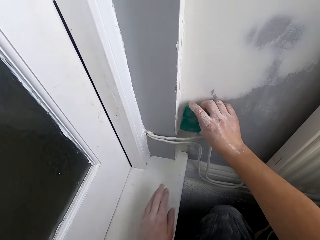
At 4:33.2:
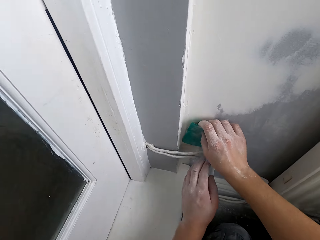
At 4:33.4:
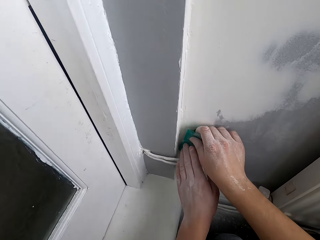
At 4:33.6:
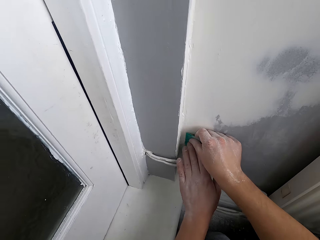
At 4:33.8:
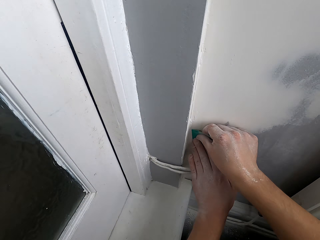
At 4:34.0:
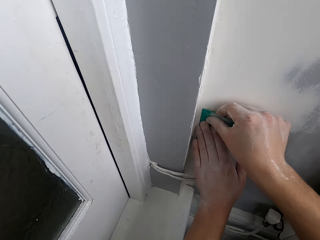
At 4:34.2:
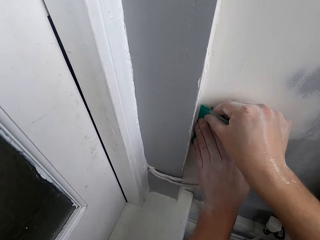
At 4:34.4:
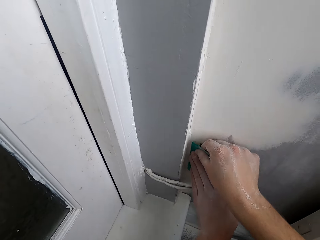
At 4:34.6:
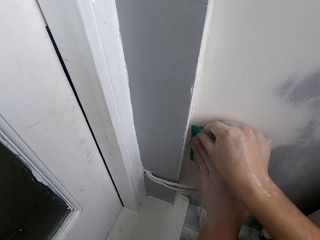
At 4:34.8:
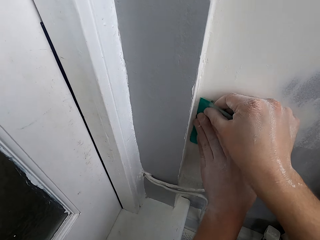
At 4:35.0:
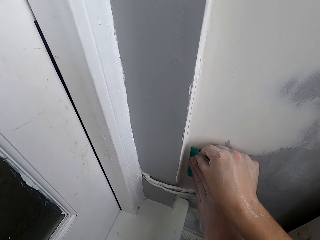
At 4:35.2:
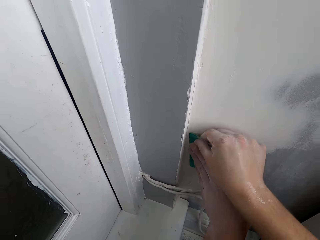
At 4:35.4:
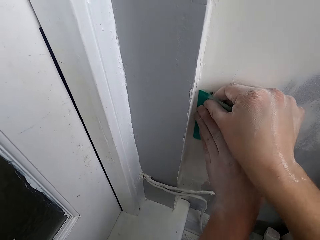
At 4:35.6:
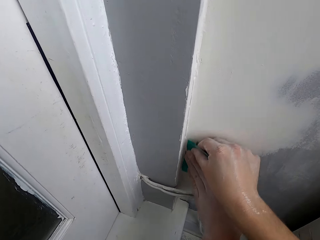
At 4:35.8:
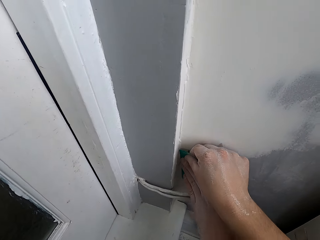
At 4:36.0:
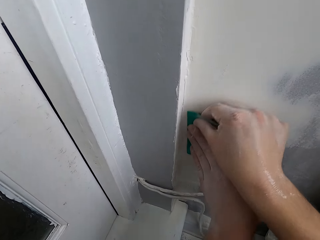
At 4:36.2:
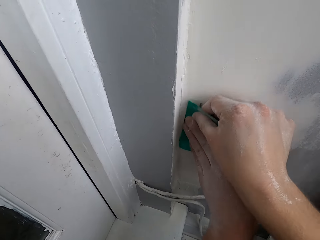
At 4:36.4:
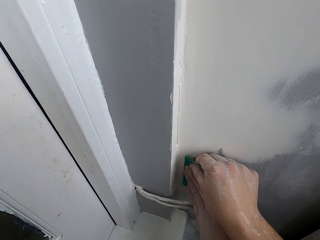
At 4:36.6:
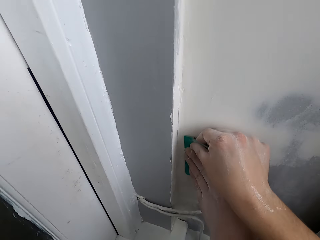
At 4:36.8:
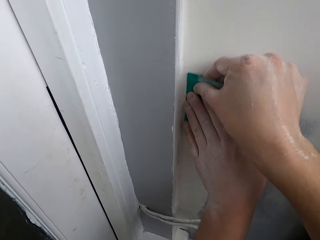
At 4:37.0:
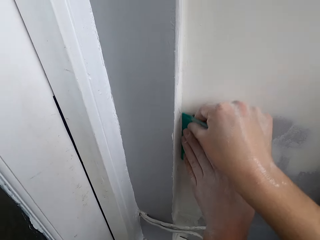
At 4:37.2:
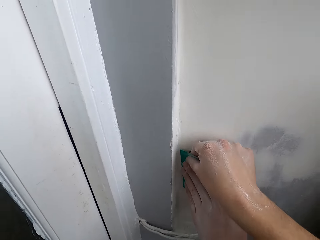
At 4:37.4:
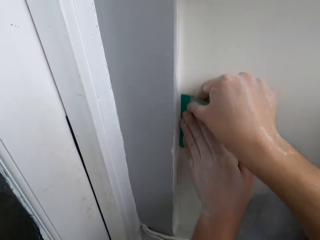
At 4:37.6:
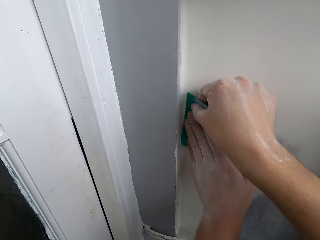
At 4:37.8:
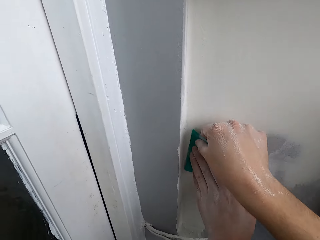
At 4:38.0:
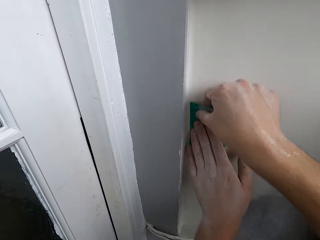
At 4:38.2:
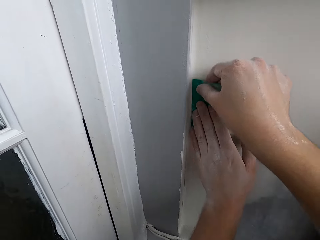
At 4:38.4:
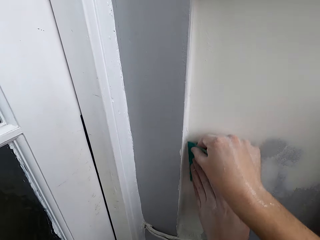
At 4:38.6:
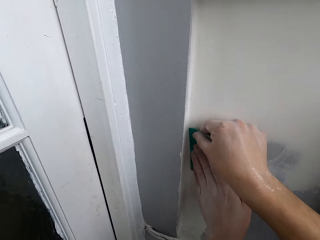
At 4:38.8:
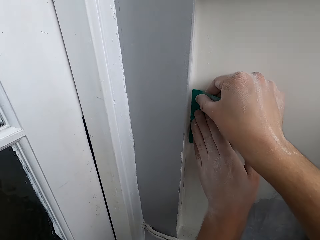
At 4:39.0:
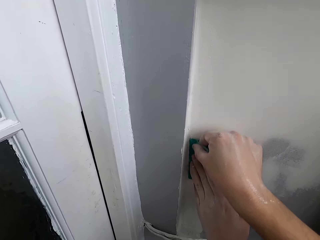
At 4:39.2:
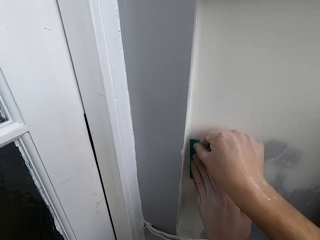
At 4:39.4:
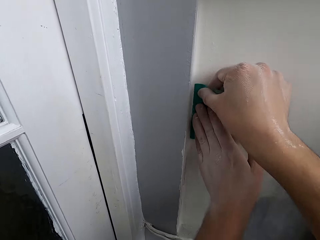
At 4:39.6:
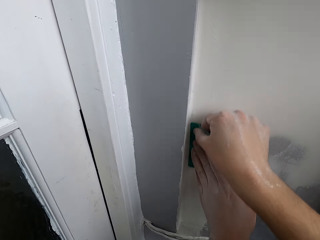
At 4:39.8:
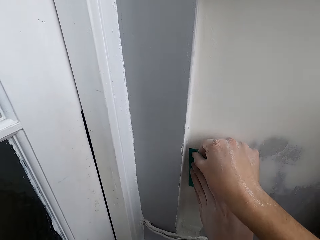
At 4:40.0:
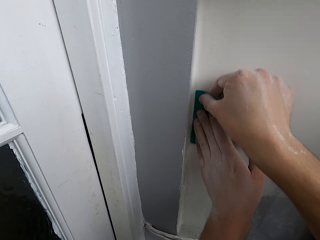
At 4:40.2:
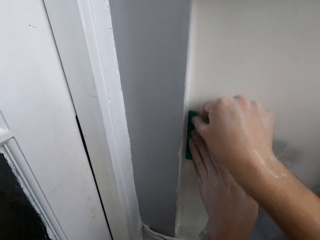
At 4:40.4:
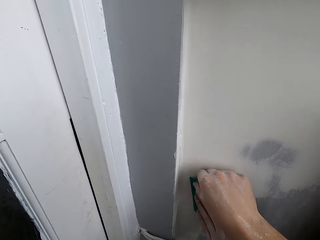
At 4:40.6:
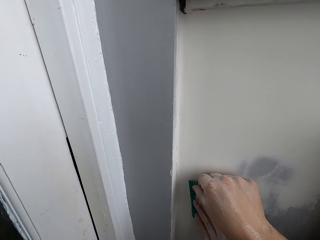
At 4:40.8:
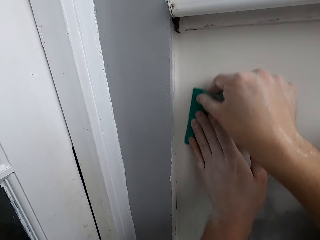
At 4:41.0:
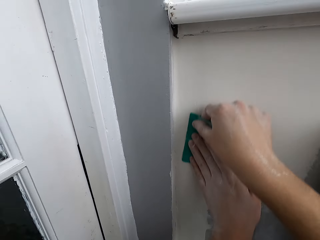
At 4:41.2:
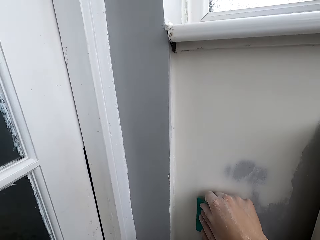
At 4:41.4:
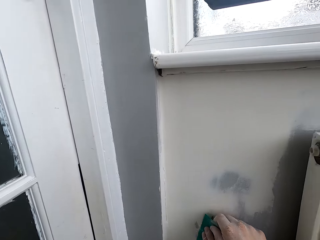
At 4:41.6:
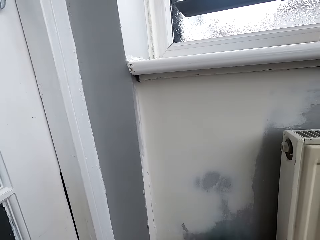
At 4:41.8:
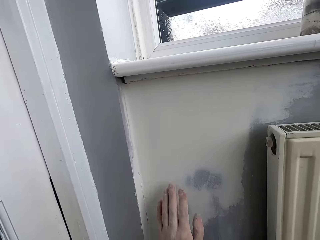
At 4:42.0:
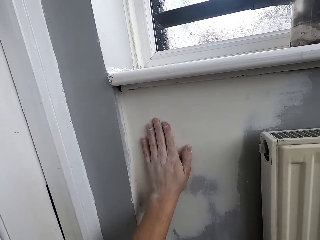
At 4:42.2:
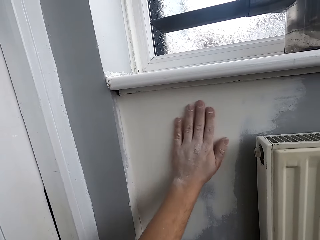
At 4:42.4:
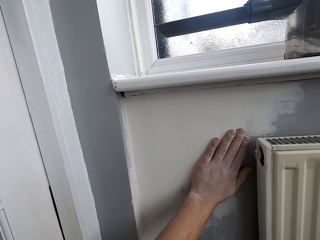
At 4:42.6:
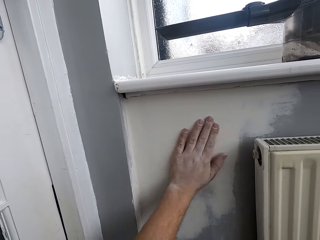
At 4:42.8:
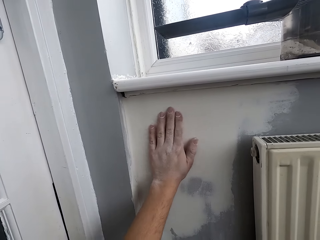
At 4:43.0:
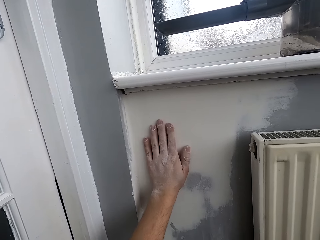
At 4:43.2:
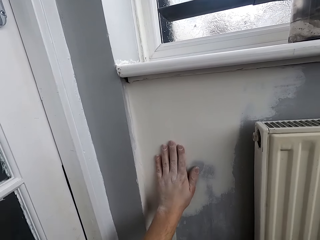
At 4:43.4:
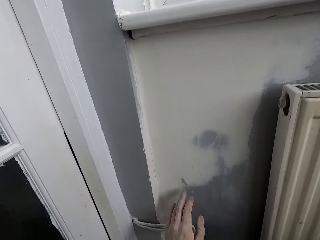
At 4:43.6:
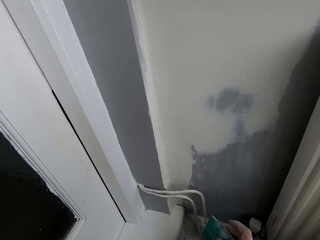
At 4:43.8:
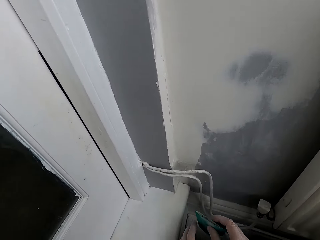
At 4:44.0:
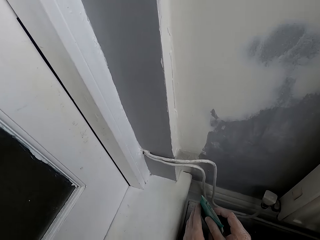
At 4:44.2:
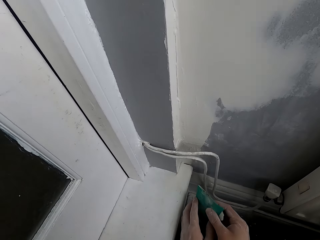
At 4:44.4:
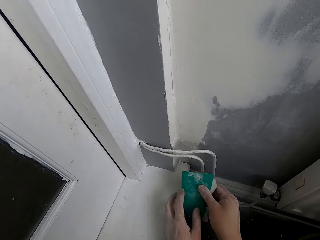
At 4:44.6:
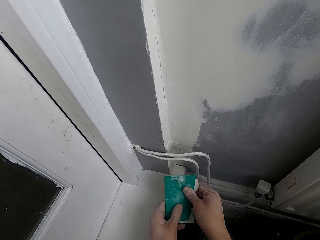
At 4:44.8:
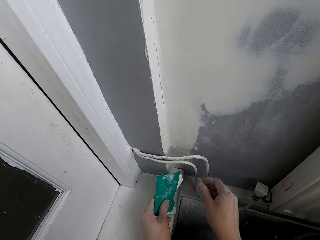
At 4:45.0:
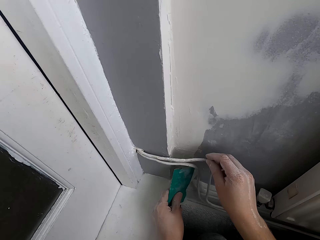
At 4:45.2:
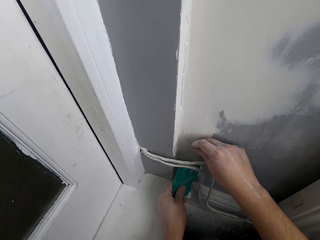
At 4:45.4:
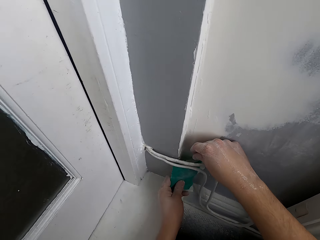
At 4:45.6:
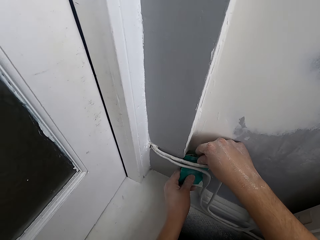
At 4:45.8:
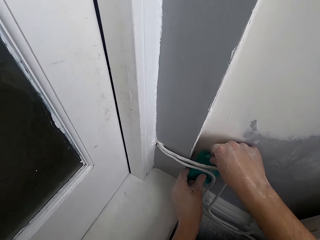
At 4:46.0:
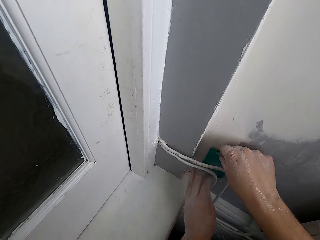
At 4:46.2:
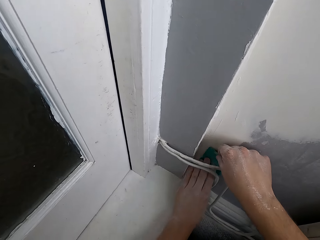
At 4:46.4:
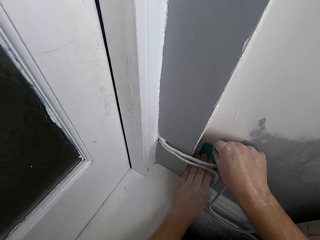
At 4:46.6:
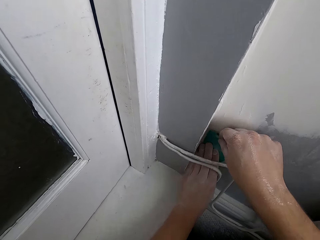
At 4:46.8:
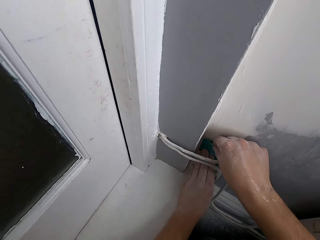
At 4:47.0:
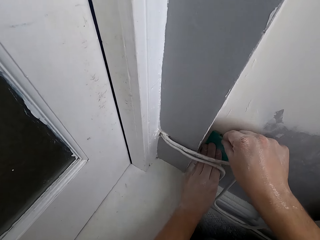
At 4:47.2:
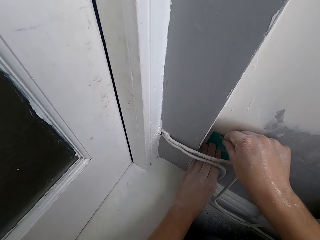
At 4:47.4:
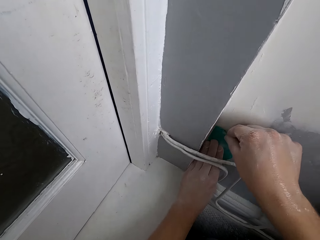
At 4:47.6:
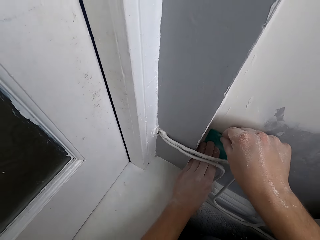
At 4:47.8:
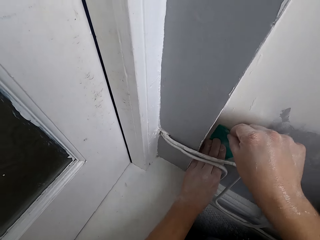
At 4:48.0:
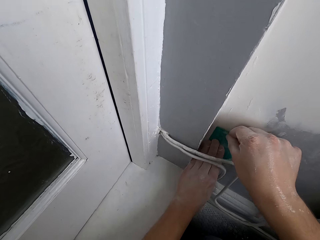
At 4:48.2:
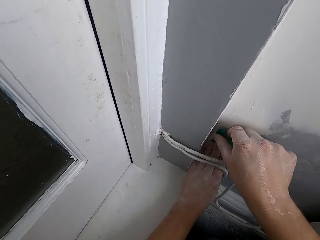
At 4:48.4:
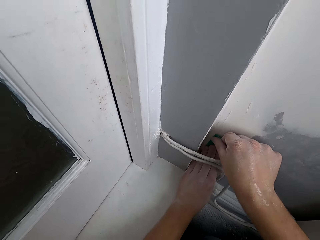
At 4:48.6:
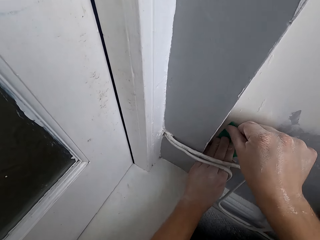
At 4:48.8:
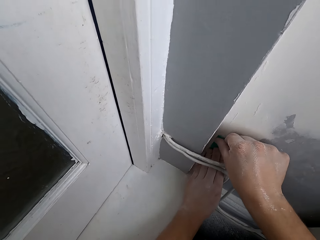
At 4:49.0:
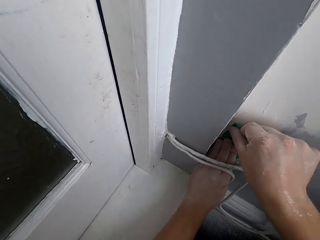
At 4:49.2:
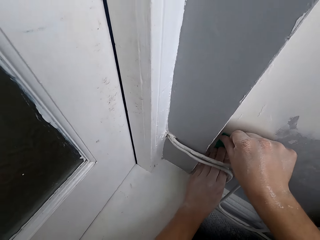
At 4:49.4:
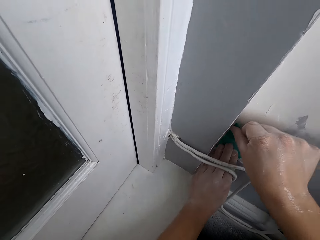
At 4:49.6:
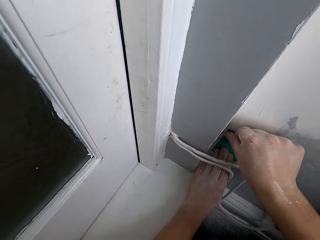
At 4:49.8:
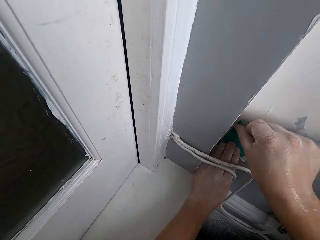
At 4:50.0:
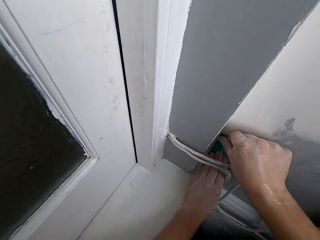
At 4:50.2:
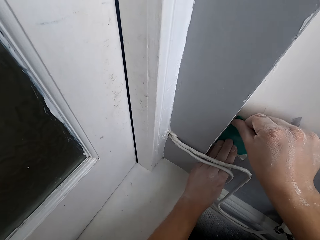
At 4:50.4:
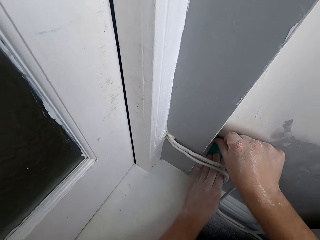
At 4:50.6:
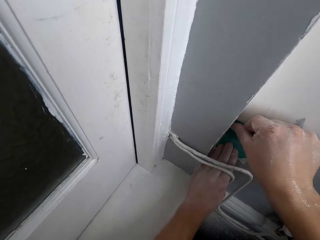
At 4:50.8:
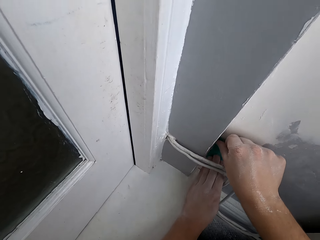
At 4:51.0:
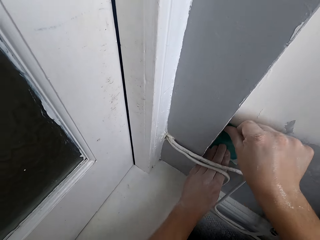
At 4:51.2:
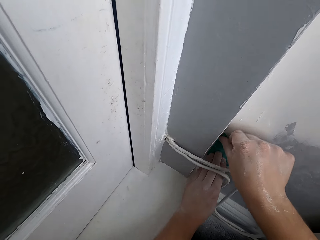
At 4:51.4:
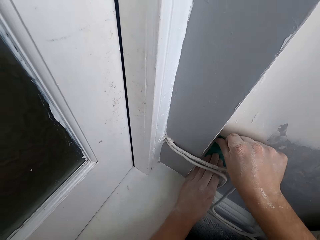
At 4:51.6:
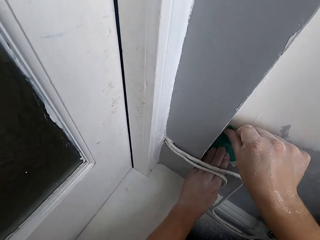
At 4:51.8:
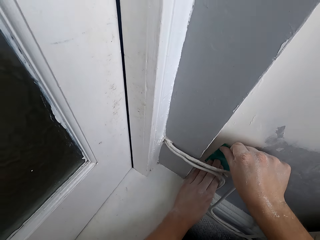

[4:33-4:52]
The camera wearer rubs the wall with the hand. They scrub the wall.

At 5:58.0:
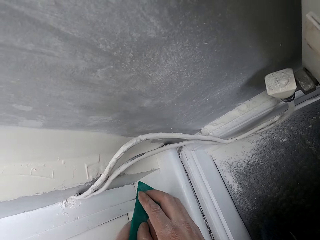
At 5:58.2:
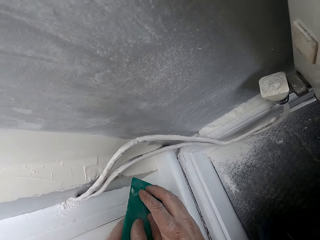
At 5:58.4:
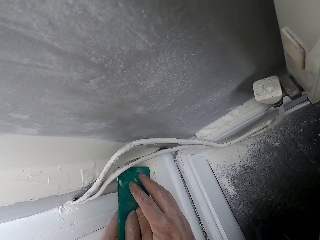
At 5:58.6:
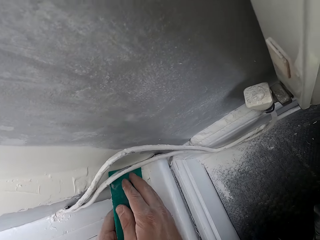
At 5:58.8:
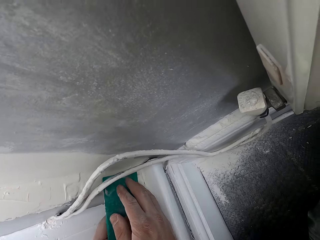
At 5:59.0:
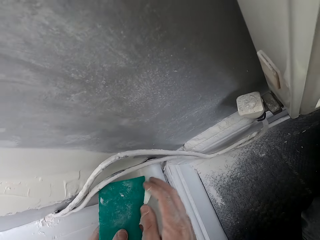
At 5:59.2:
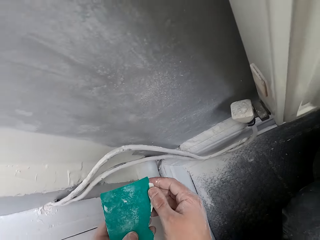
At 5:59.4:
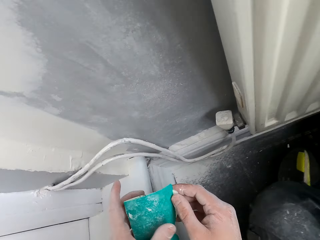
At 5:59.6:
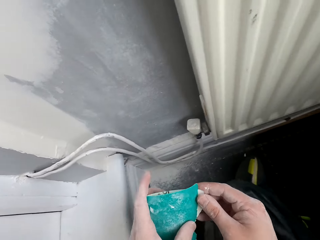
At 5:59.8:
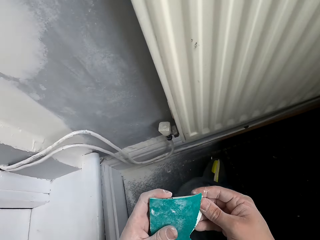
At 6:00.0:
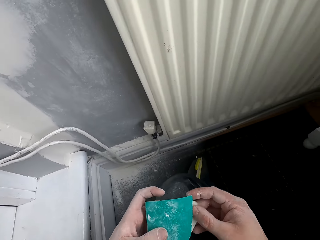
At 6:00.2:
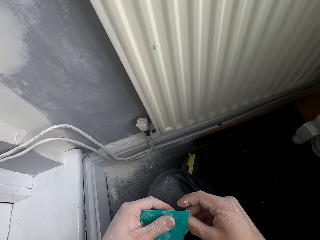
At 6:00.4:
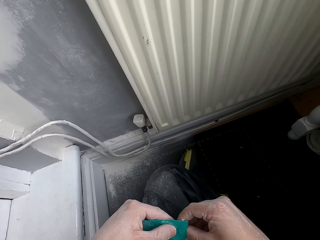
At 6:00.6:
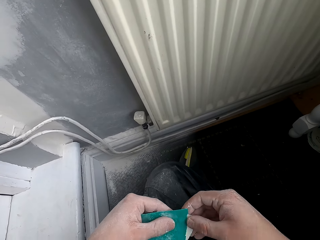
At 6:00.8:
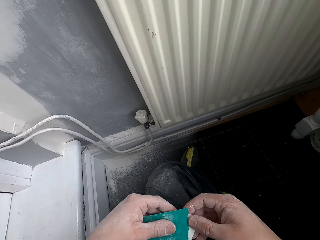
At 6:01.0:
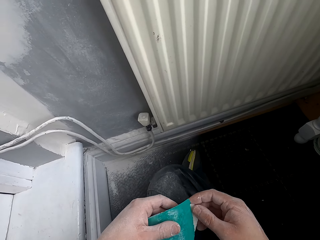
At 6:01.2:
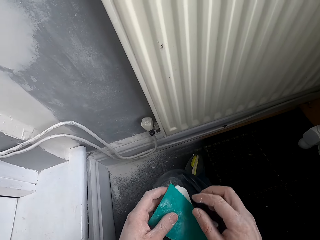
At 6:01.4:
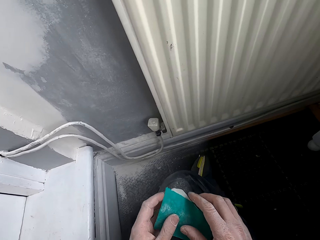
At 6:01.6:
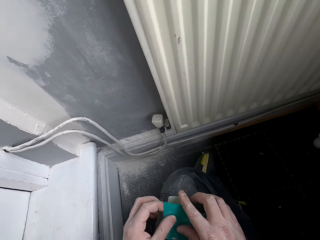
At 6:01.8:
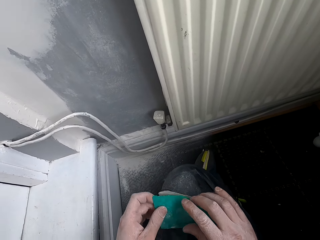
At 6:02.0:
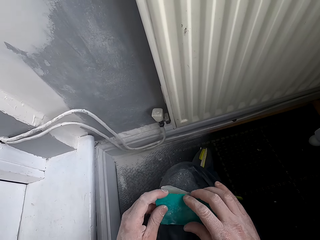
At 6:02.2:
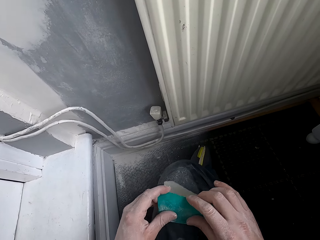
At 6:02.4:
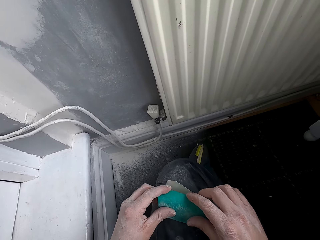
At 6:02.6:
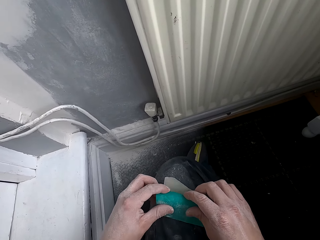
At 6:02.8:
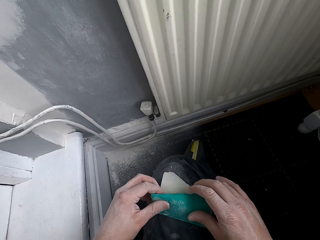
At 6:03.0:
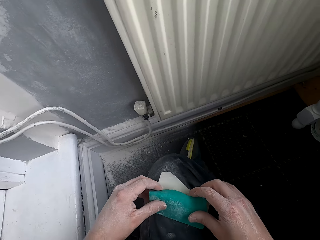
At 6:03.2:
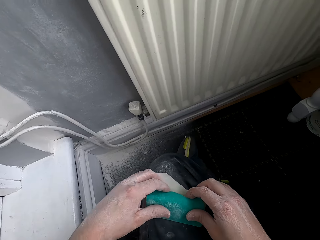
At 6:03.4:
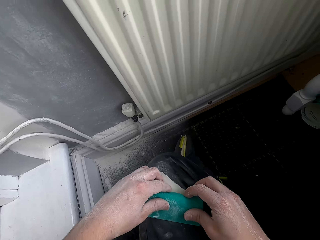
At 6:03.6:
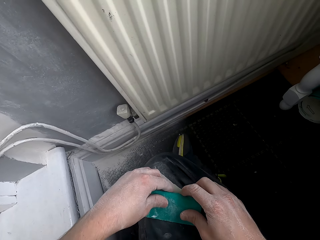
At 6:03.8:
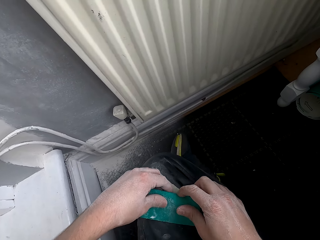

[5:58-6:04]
The camera wearer folds the sandpaper.
